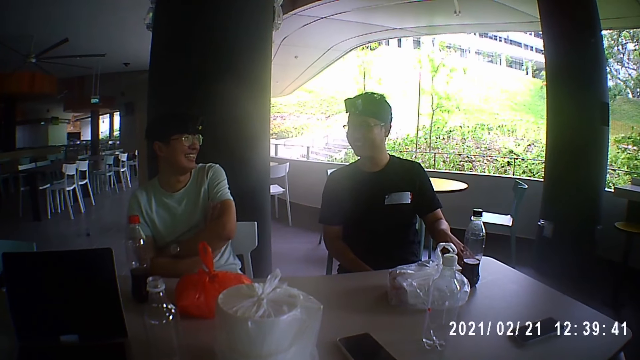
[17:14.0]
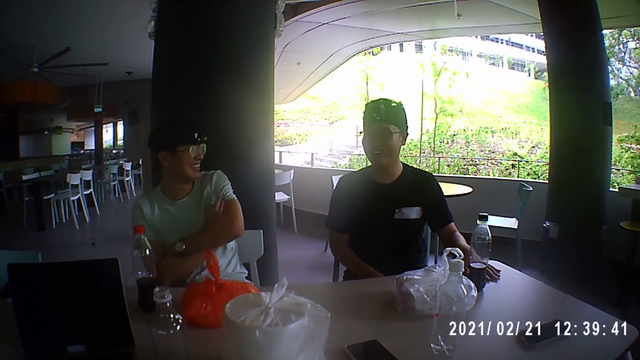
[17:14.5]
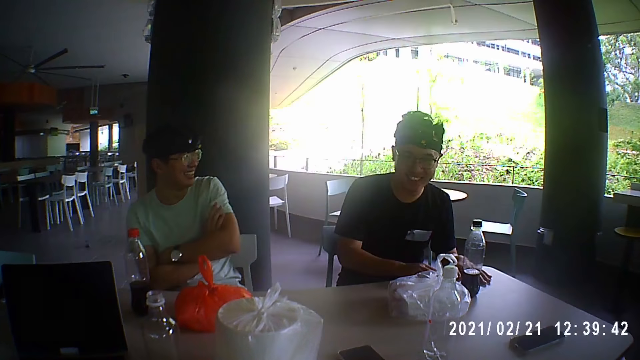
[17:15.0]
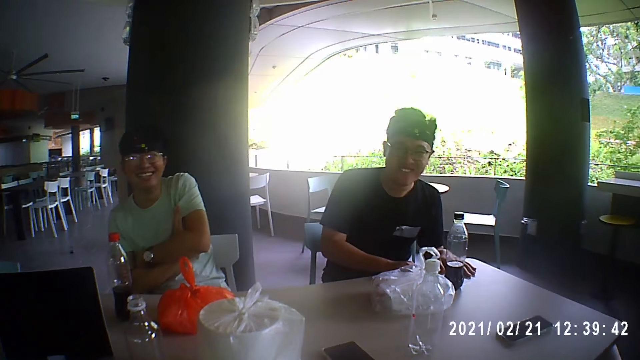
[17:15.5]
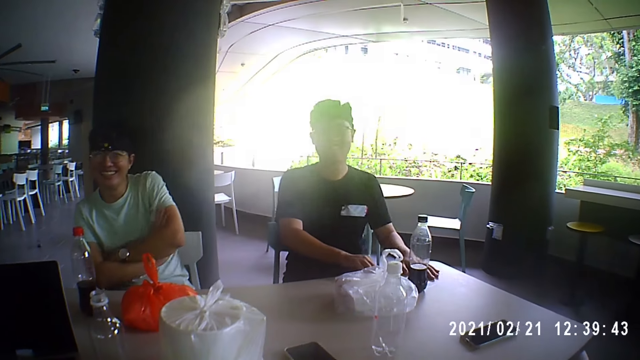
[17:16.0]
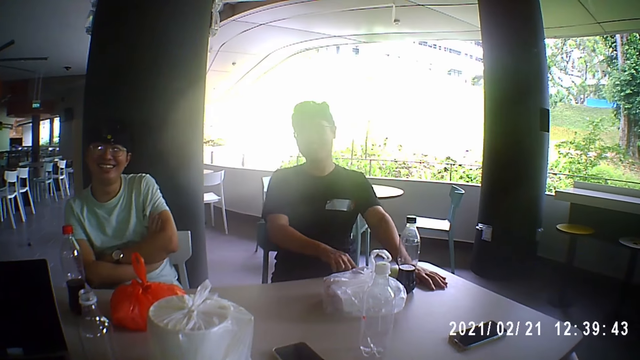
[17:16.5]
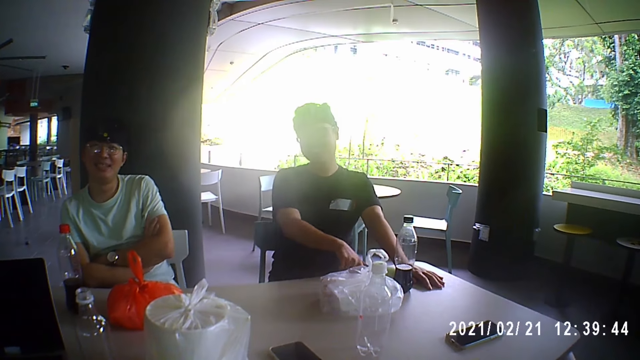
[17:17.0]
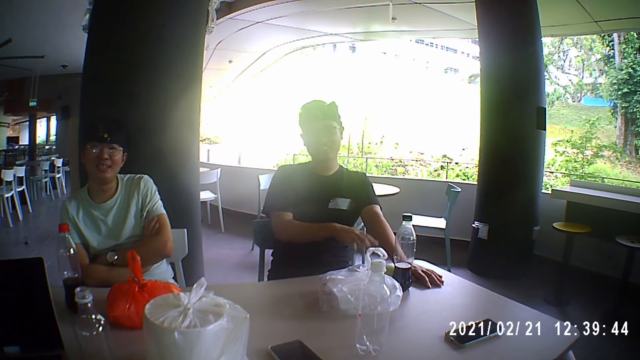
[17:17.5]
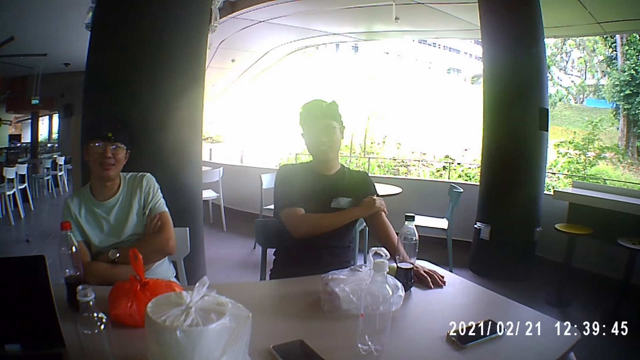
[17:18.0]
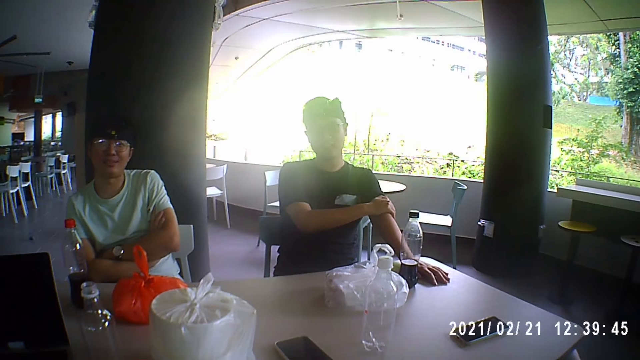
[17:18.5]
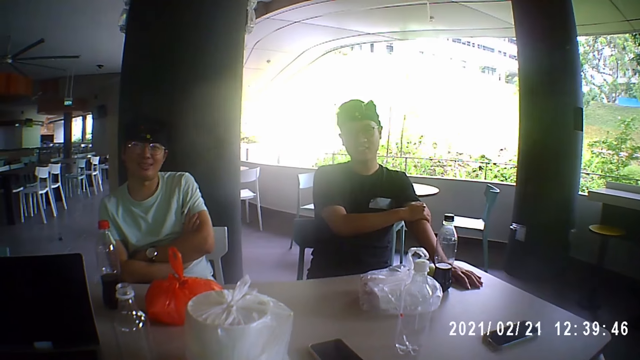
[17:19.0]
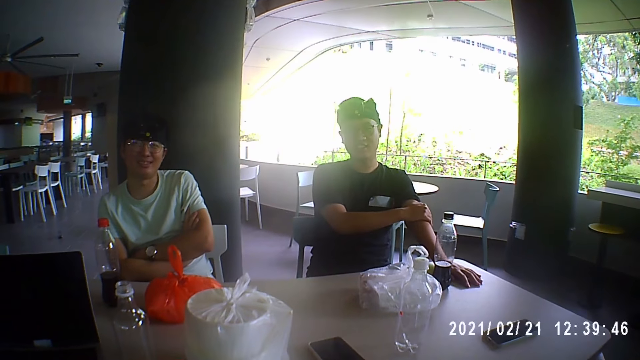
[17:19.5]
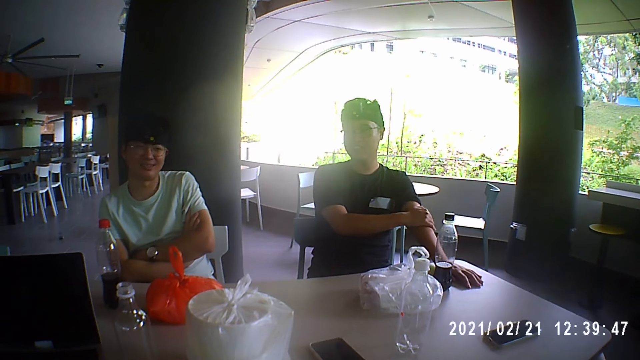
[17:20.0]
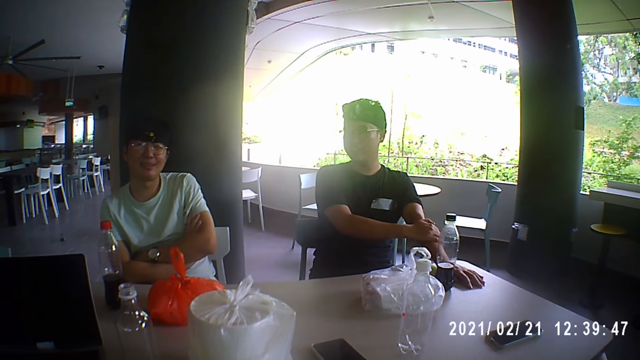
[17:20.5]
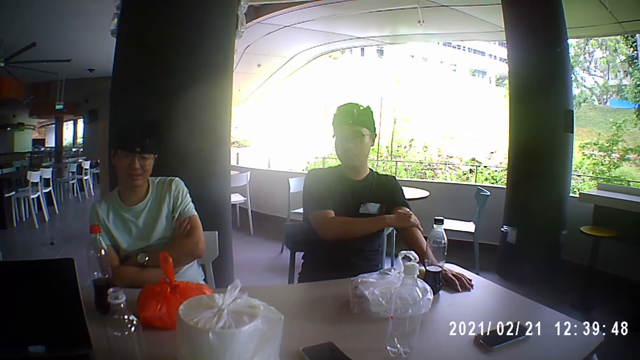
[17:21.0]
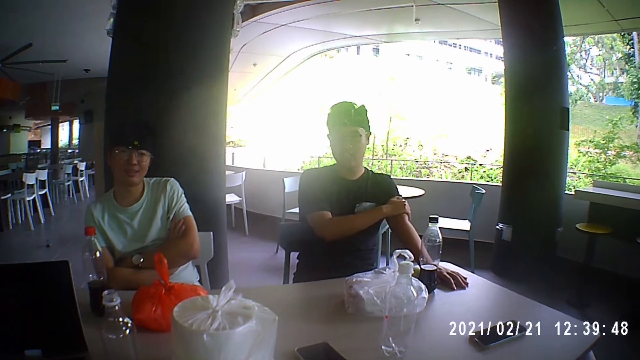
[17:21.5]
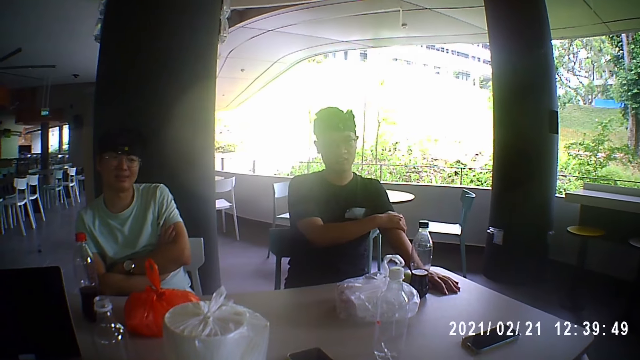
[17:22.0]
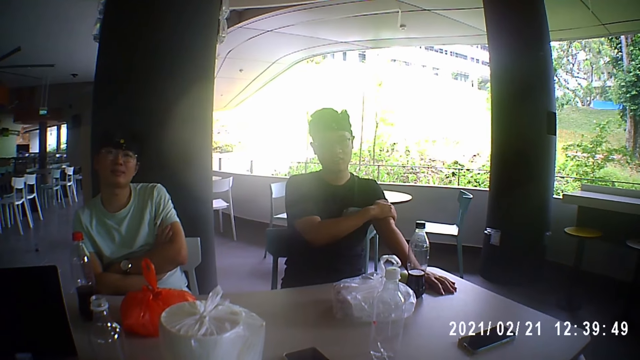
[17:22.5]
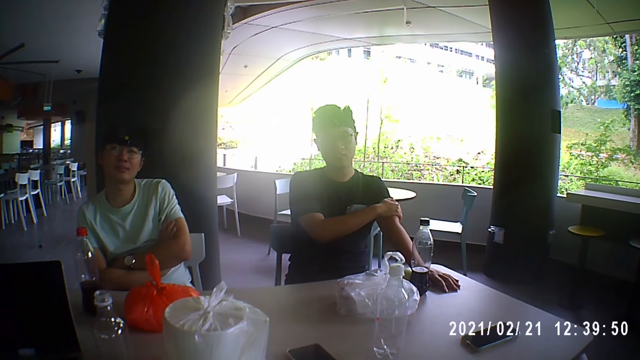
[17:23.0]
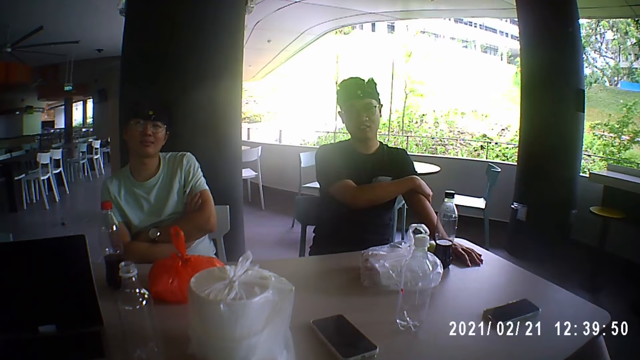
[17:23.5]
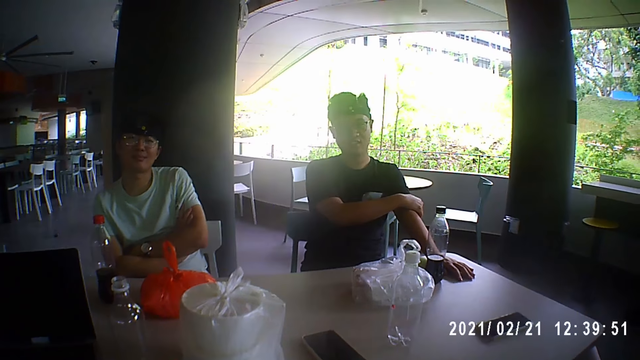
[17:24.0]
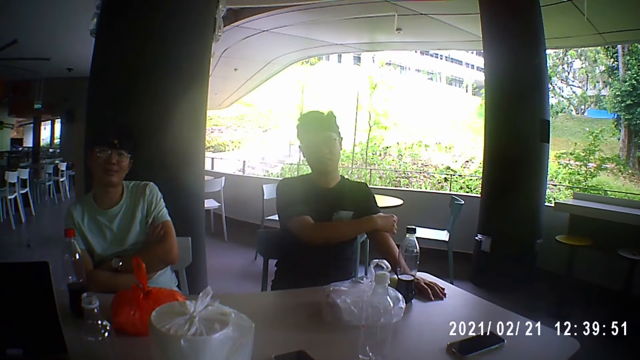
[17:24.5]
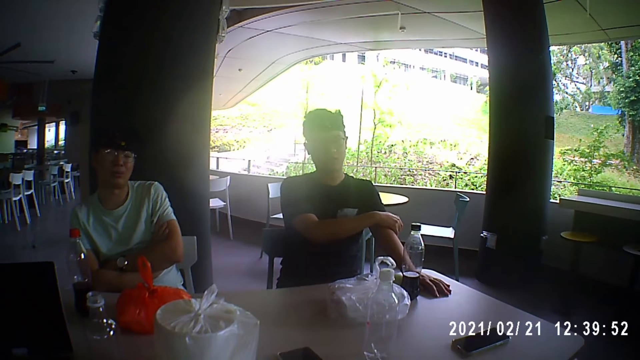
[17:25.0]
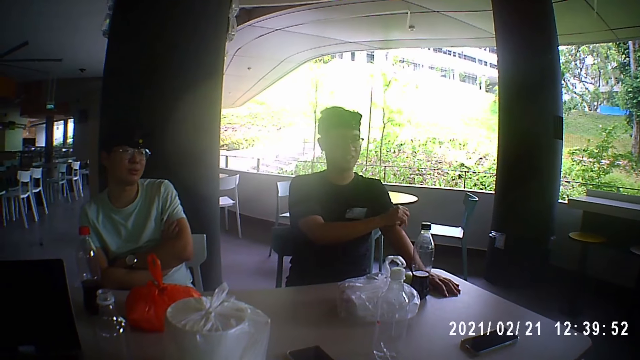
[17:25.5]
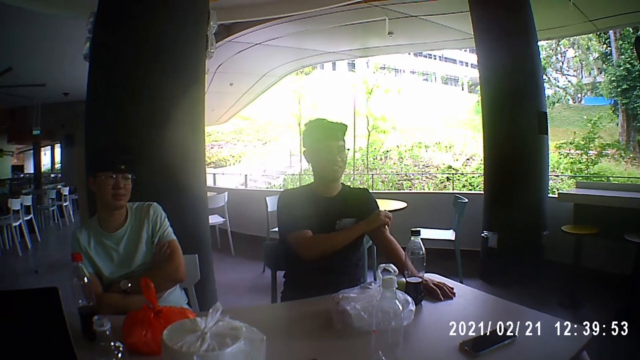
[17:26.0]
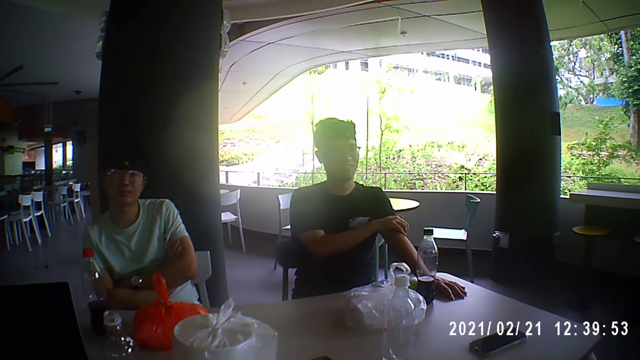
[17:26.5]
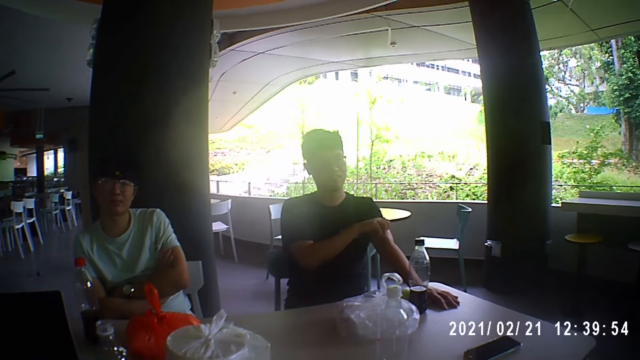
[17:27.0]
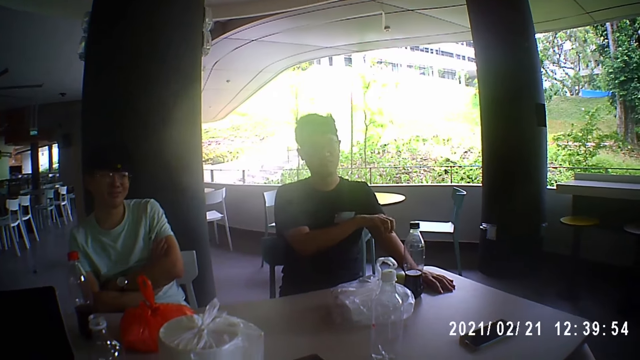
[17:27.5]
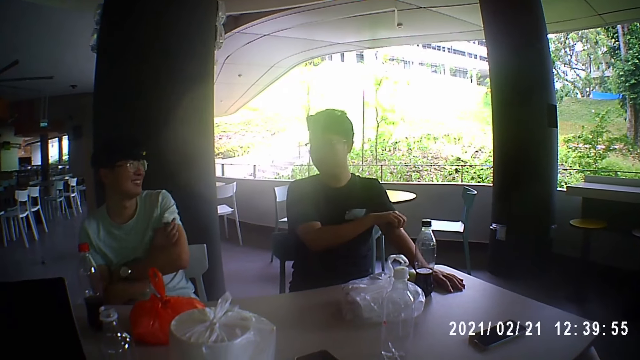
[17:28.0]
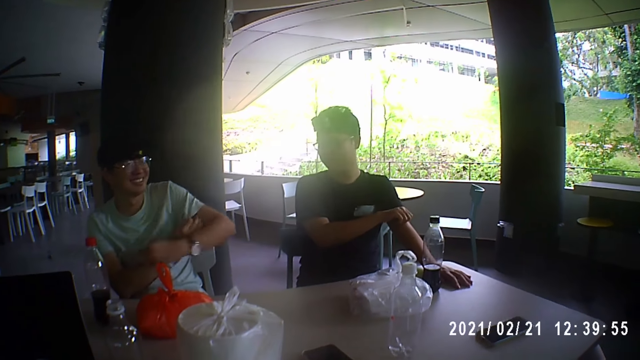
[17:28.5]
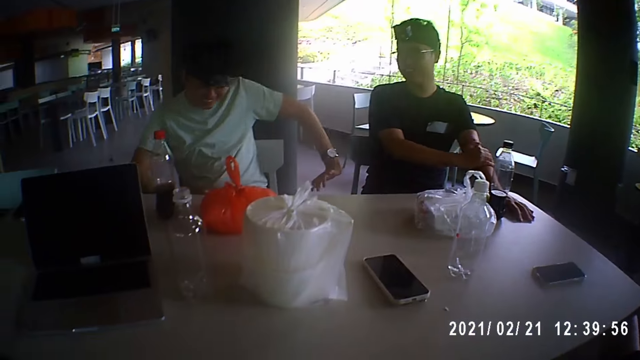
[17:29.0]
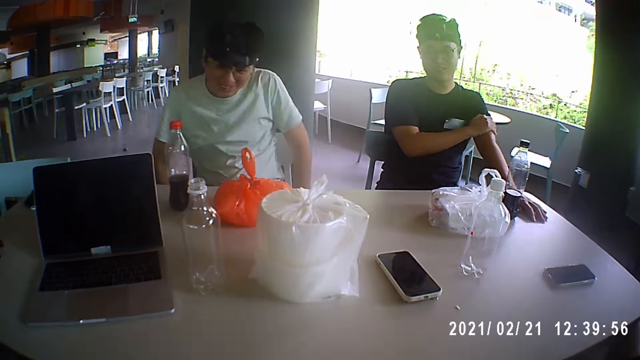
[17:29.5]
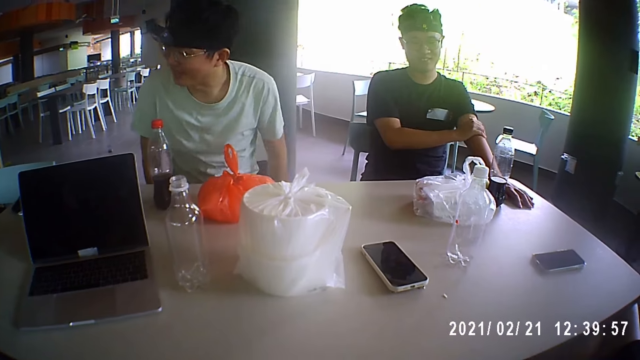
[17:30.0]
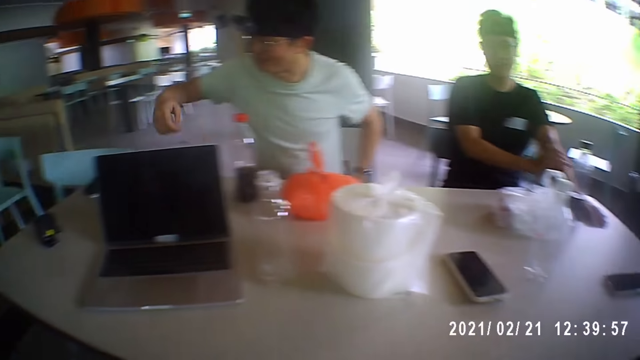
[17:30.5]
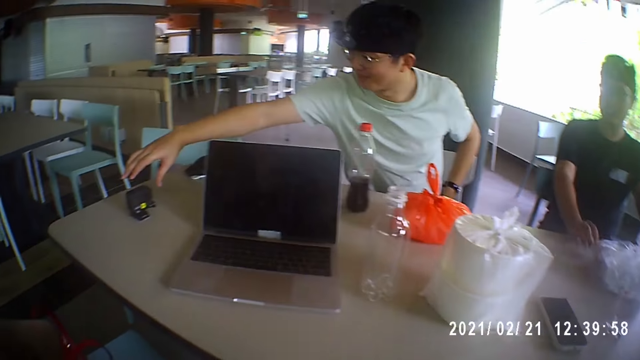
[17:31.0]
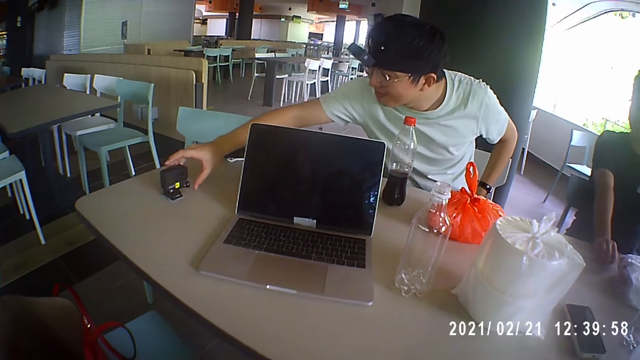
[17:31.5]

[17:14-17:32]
A man laughs. Another man laughs. The first man places his right hand on the table. He moves his left hand on the table. He moves his right hand on the table. He rubs his right hand on his left hand. The other man nods his head. The first man scratches his left hand with his right hand. A third man adjusts a chair on the floor with both hands. The second man moves on his chair. The first man places his right hand on the table. The third man holds a camera on the table with his right hand.
